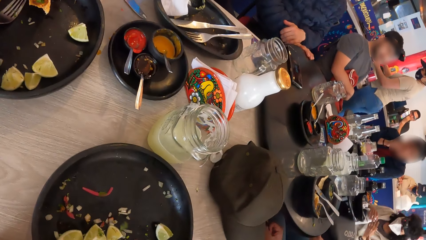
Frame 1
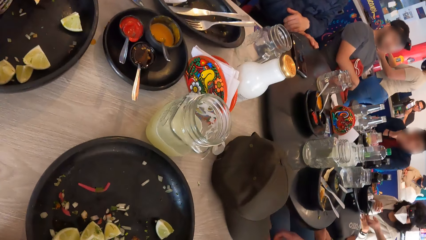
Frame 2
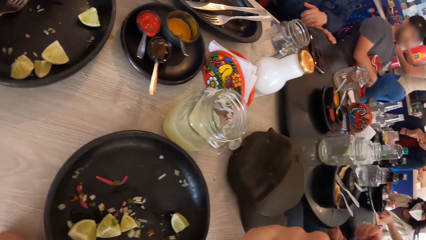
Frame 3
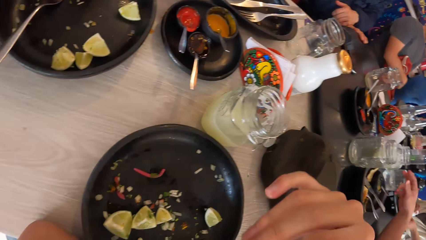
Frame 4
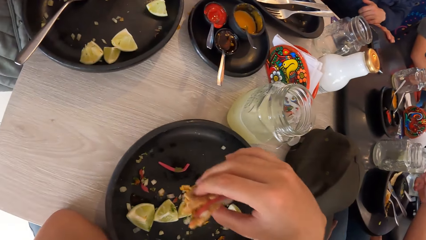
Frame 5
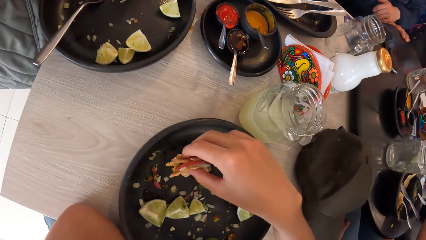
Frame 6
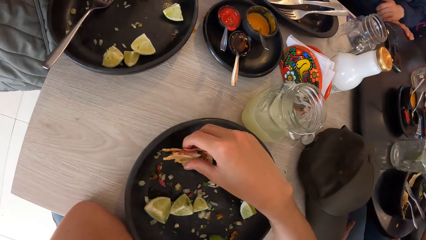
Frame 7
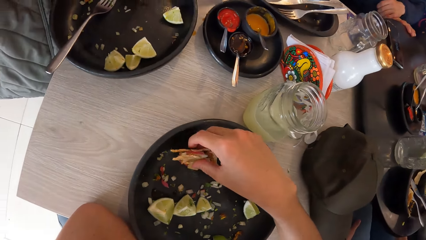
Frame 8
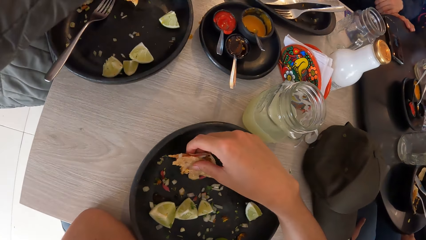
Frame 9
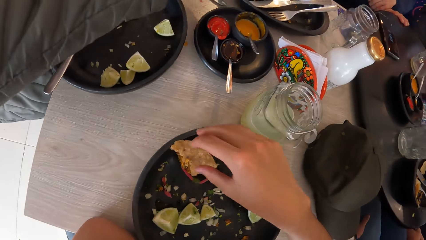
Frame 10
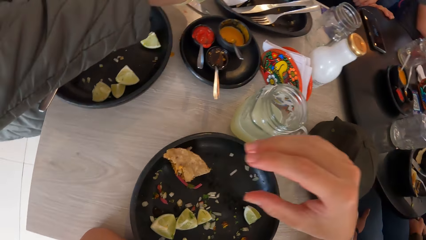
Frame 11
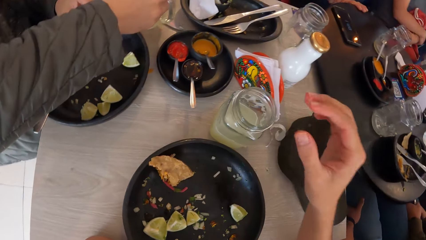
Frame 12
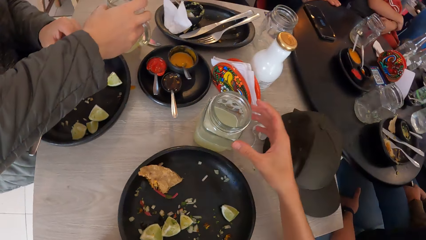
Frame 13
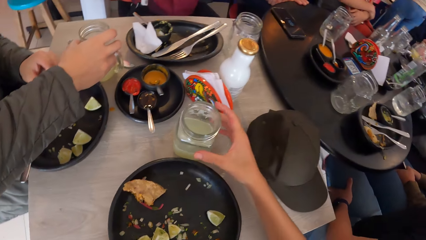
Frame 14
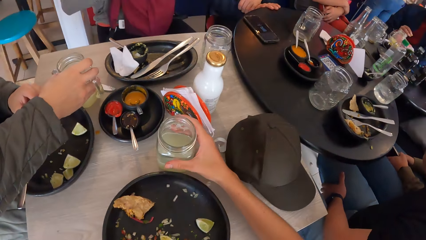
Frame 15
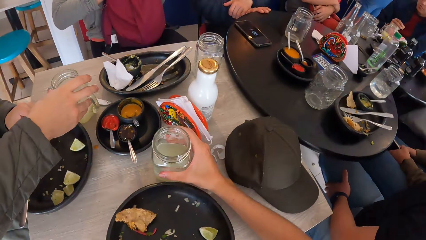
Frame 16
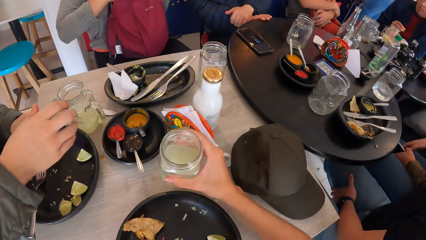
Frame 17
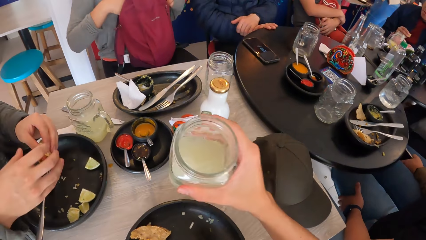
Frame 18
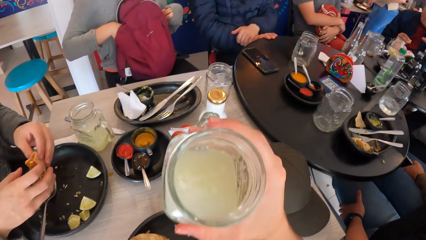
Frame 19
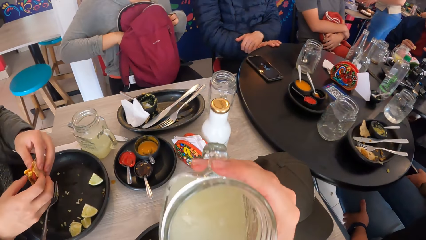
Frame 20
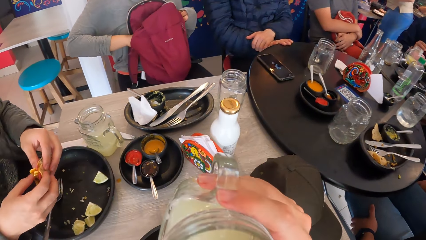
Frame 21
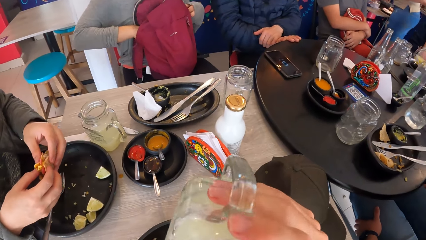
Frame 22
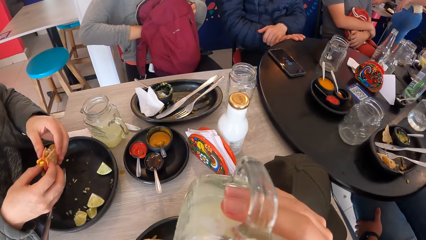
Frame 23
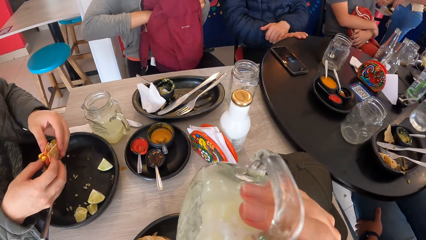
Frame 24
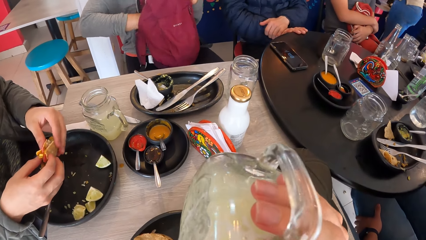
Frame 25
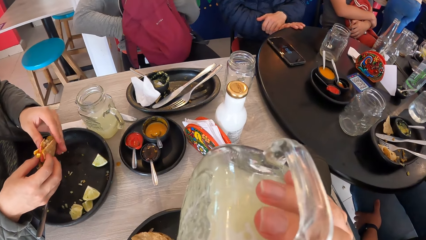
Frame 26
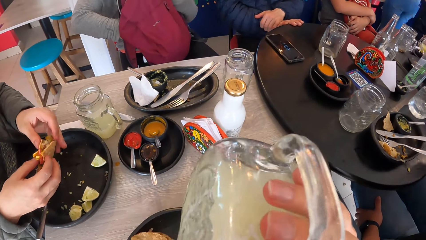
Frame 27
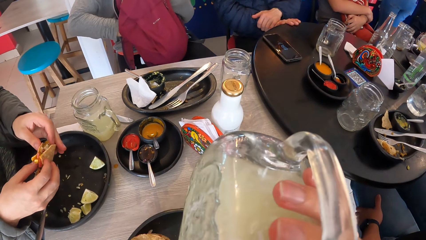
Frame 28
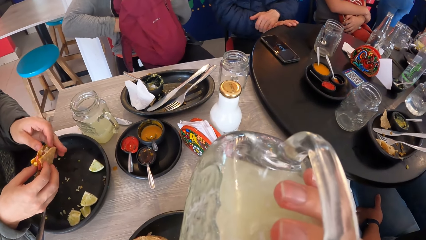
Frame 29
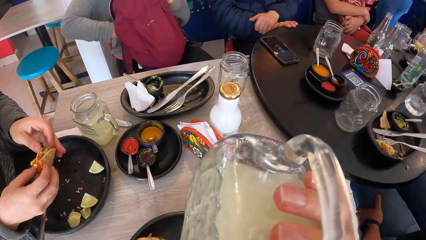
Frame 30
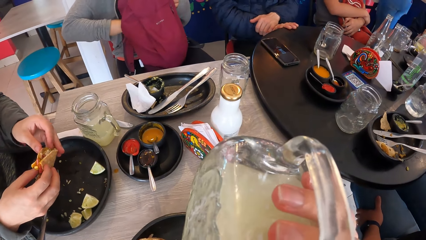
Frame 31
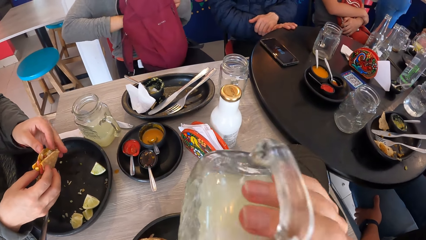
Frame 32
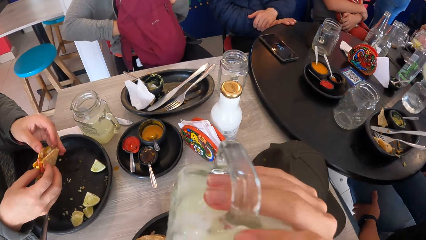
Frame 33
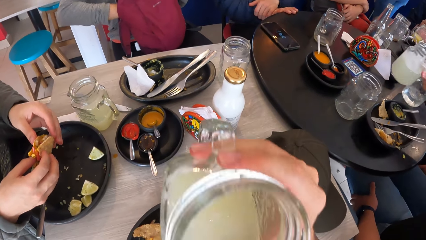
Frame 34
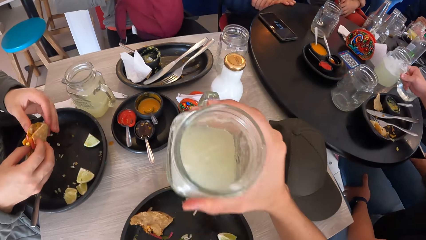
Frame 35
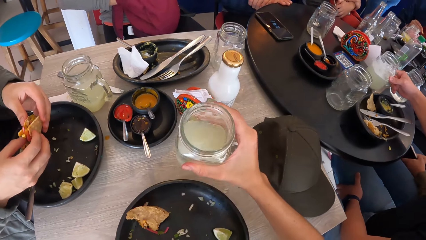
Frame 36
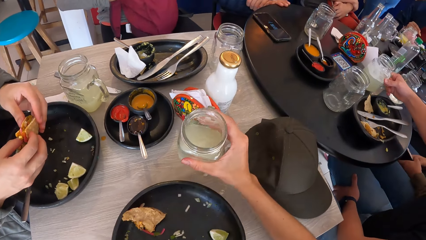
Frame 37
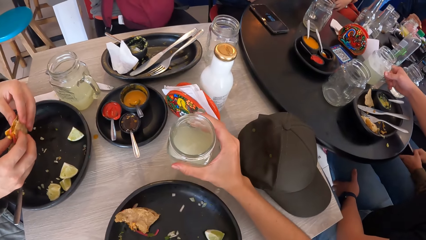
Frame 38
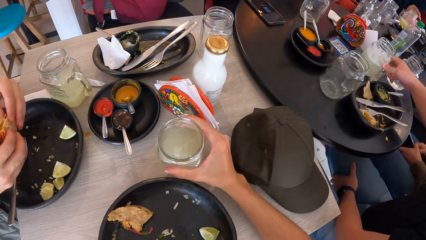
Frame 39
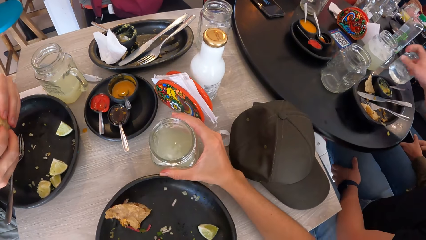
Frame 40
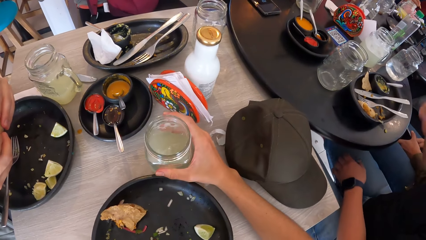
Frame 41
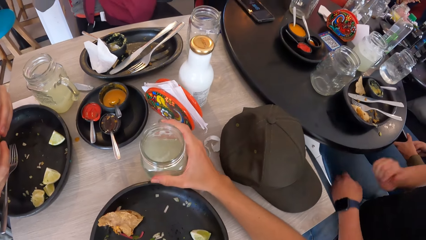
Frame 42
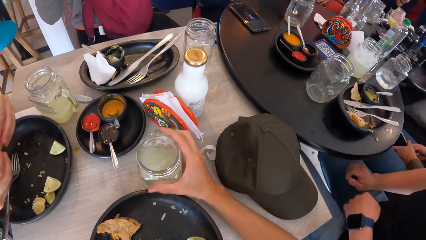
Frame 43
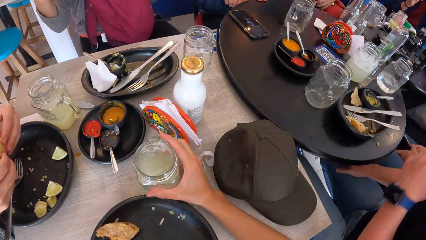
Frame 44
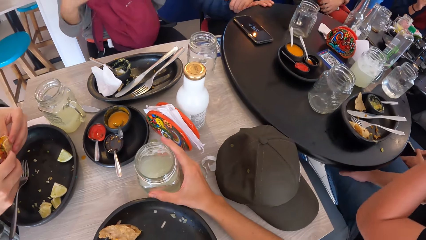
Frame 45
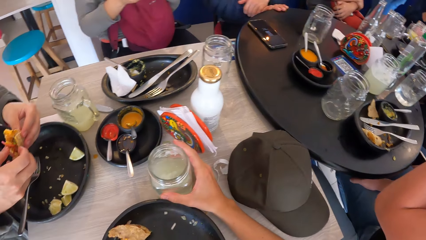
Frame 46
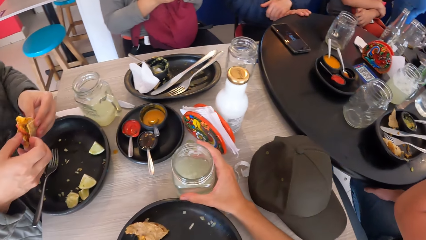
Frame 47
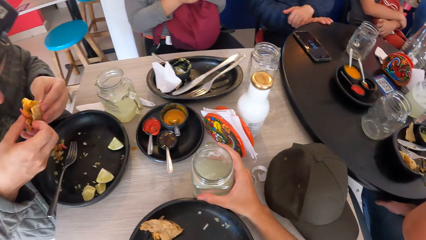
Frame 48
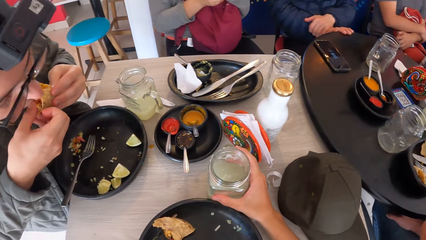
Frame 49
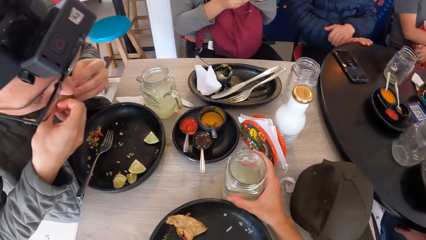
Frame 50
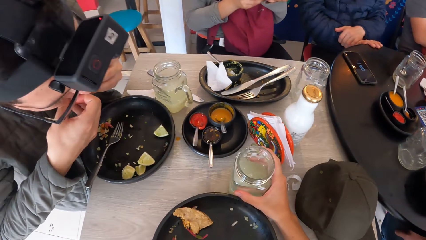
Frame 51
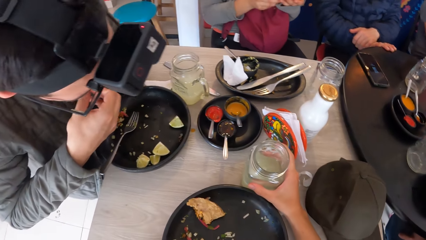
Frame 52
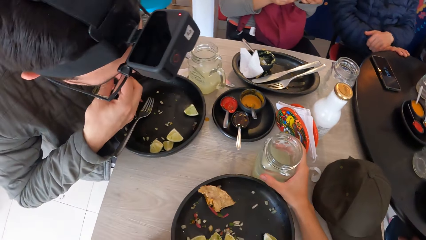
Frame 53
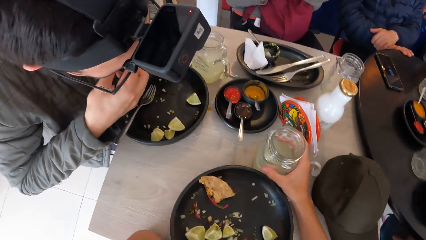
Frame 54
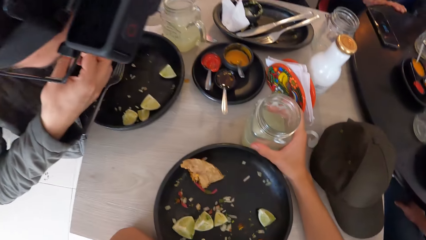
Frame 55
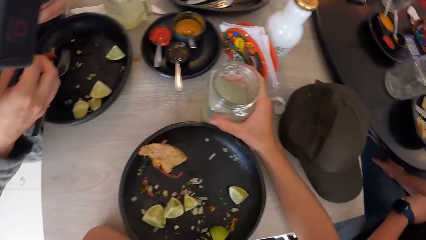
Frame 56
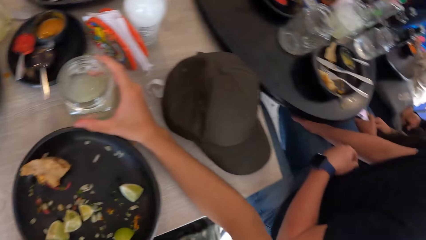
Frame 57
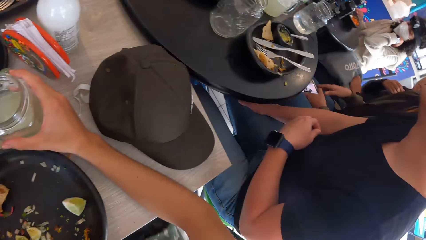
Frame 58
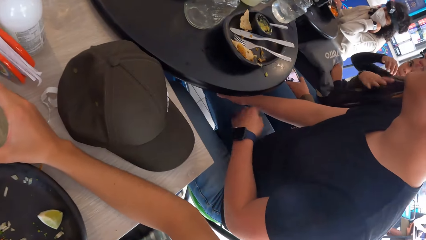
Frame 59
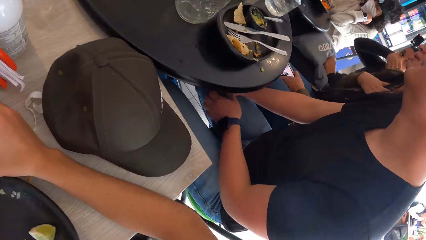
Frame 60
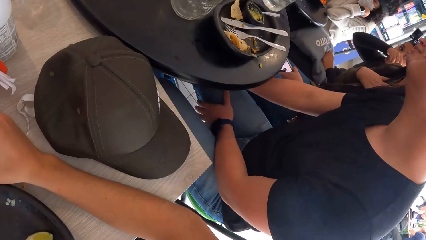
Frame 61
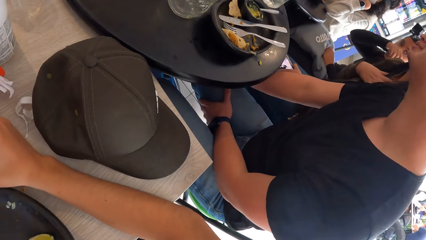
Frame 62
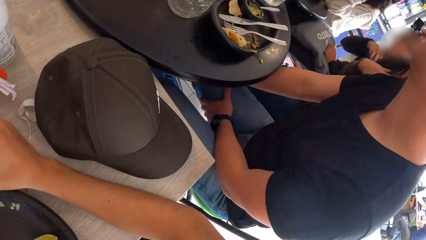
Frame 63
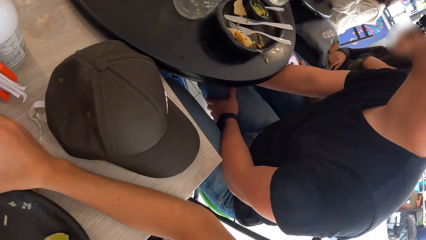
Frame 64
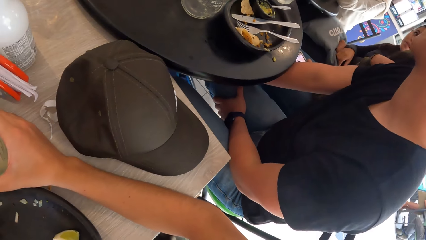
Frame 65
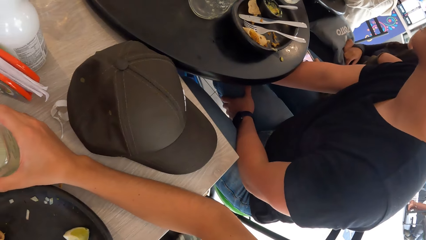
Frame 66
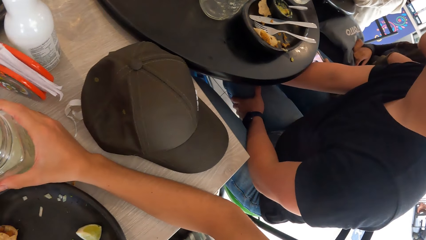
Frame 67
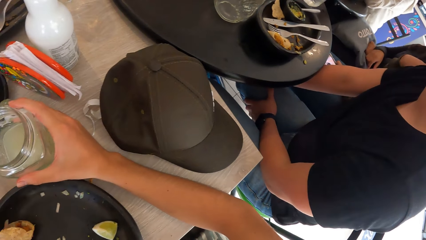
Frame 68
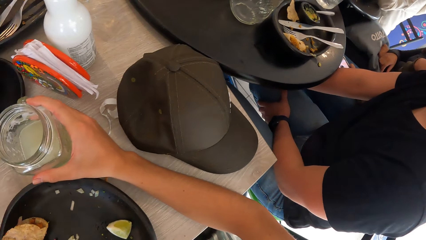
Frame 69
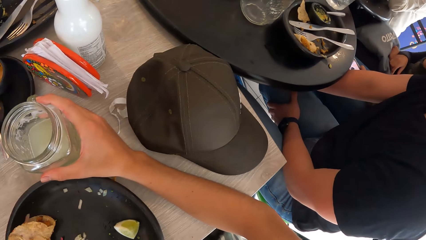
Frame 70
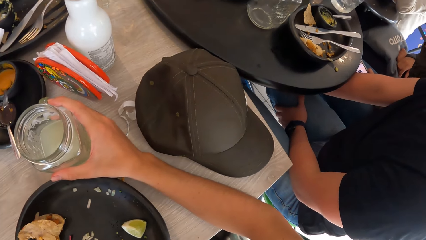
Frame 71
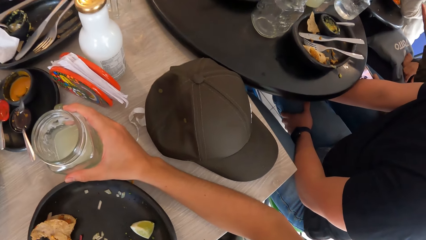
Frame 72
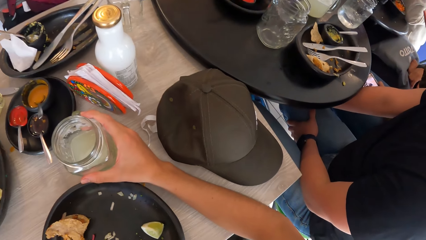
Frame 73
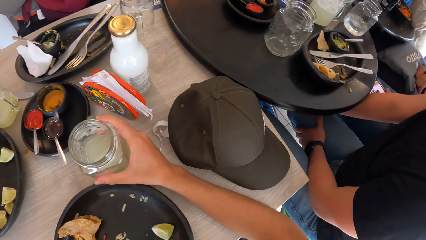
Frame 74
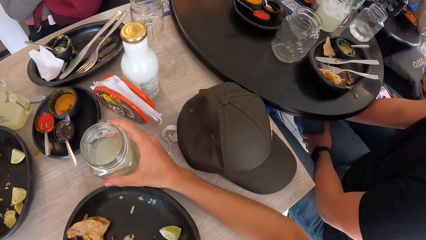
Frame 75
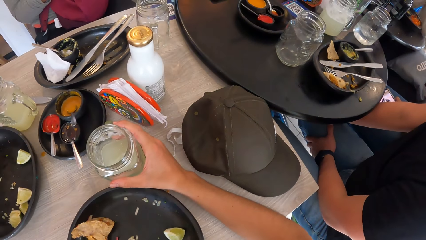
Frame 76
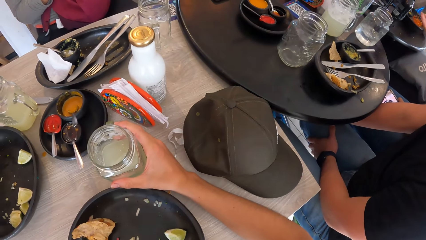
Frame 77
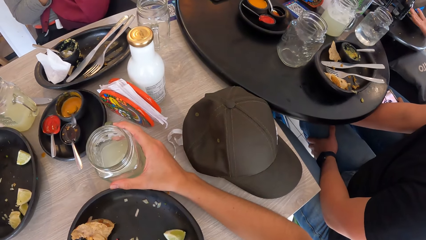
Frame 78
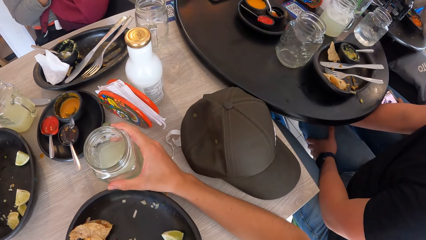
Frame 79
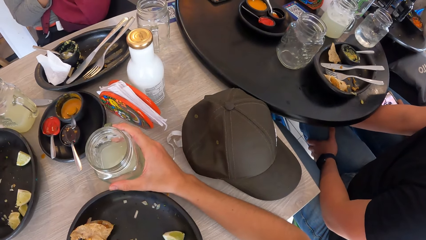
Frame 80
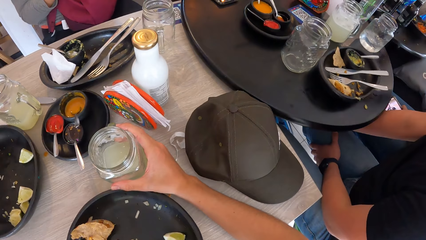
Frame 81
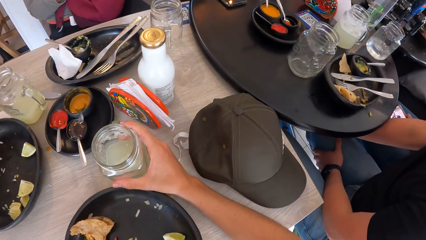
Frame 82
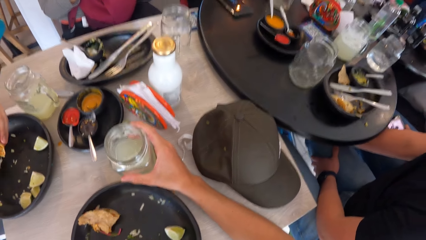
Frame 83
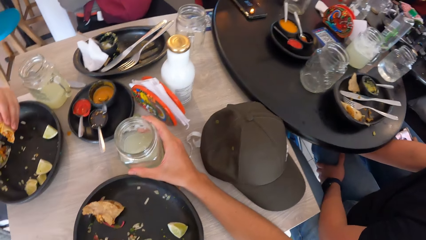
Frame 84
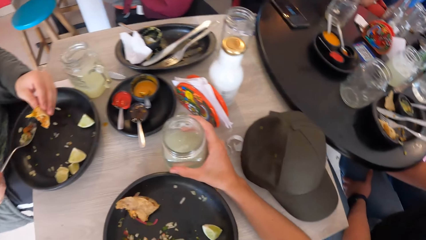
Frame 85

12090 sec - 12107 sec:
The camera wearer drops the tacos in the plate on the table with his right hand. He picks up the jar on the table with his right hand. A man holds a glass on the table. The man stretches his hand back from the glass. A woman checks a bag on her lap for a phone with her right hand. The camera wearer drinks the juice from the jar in his right hand. The man forms a sandwich in his hands. The camera wearer drops the jar on the table with his right hand. He holds the glass on the table. The man eats the tacos in both hands. The camera wearer stares round in the room.
